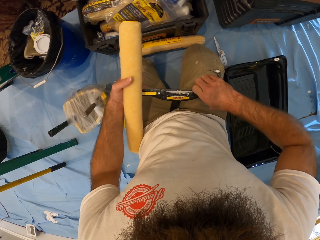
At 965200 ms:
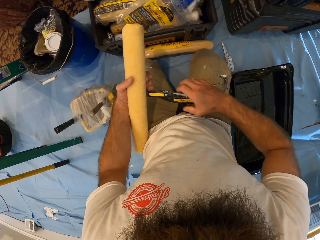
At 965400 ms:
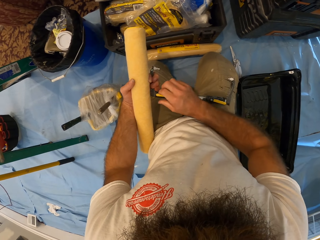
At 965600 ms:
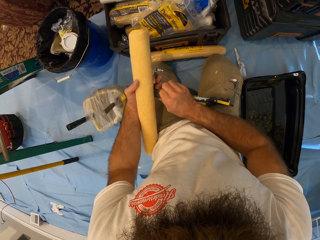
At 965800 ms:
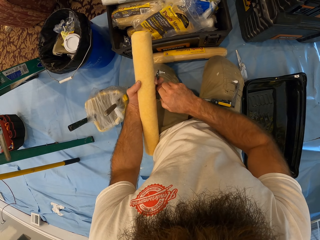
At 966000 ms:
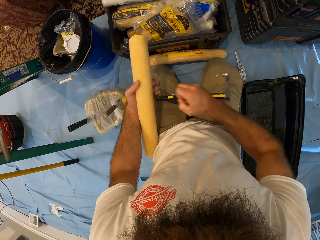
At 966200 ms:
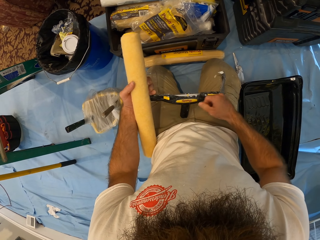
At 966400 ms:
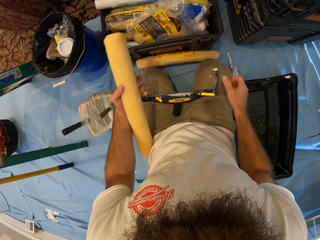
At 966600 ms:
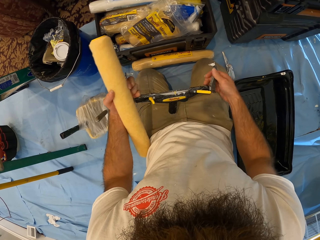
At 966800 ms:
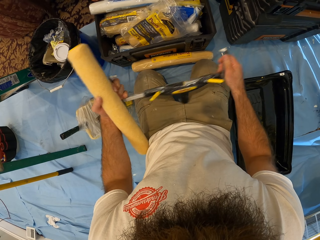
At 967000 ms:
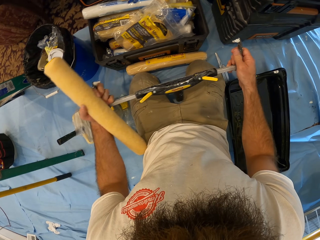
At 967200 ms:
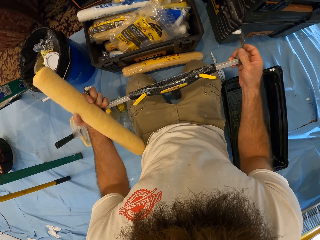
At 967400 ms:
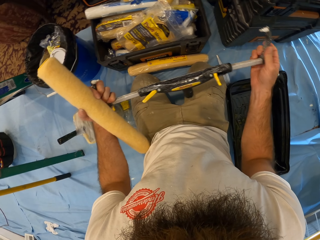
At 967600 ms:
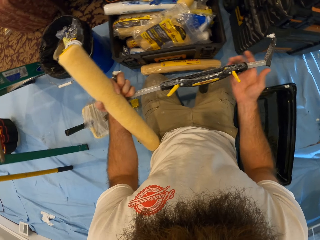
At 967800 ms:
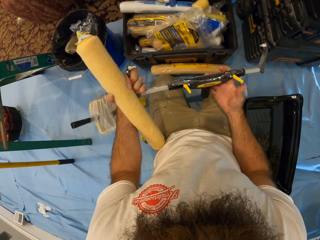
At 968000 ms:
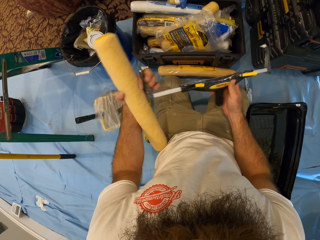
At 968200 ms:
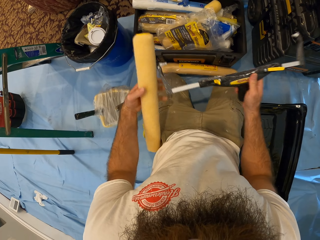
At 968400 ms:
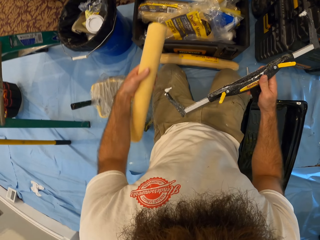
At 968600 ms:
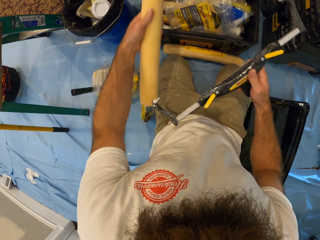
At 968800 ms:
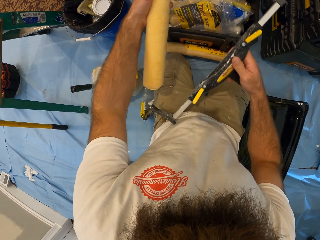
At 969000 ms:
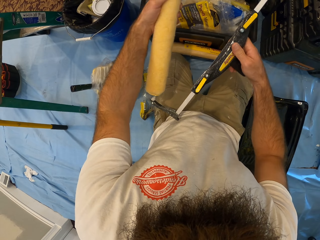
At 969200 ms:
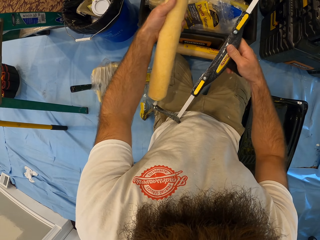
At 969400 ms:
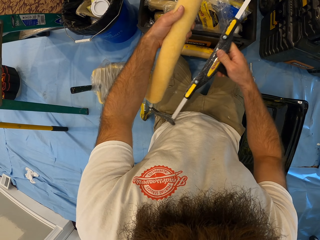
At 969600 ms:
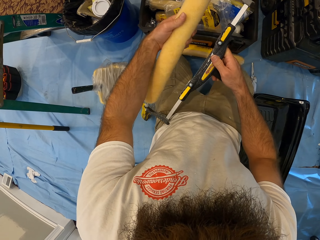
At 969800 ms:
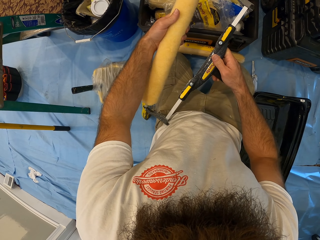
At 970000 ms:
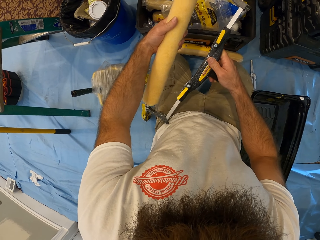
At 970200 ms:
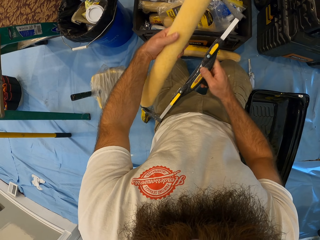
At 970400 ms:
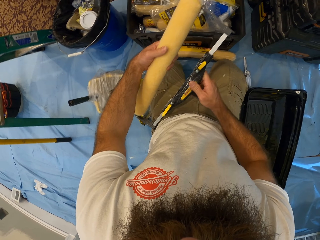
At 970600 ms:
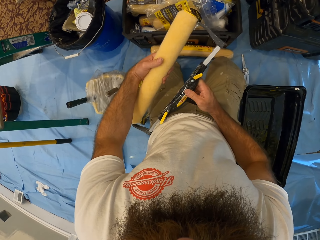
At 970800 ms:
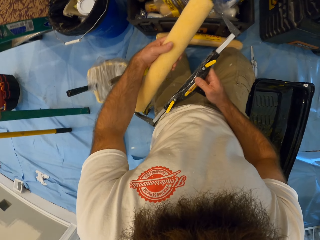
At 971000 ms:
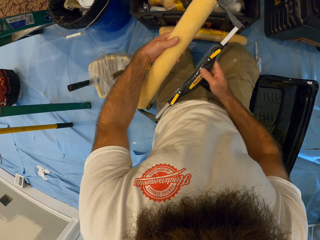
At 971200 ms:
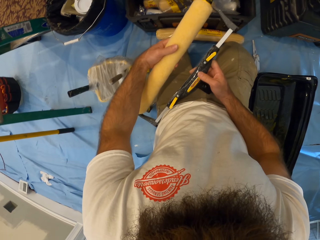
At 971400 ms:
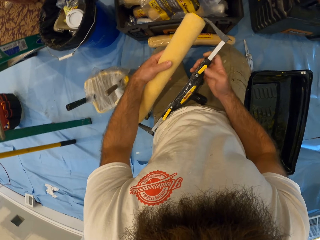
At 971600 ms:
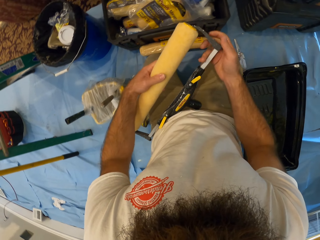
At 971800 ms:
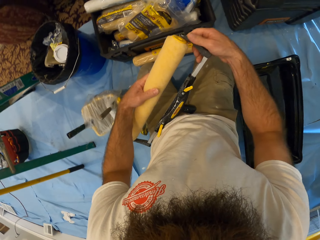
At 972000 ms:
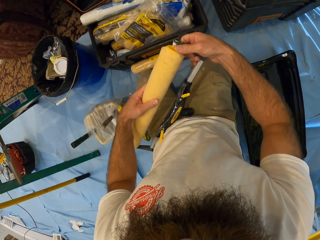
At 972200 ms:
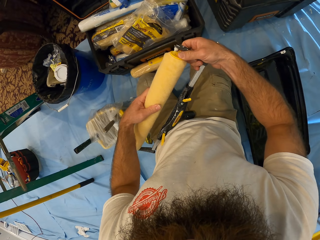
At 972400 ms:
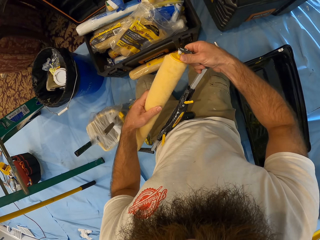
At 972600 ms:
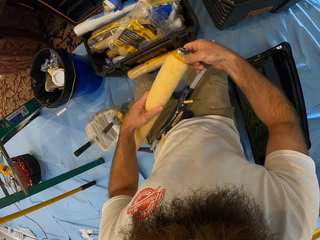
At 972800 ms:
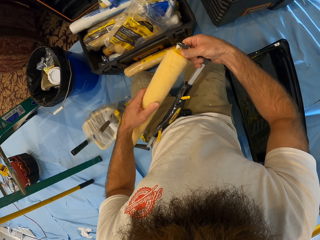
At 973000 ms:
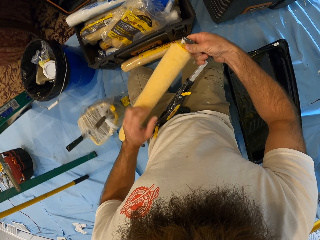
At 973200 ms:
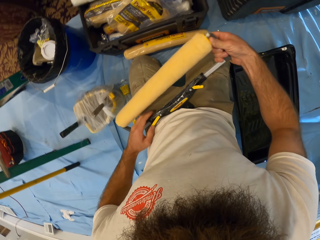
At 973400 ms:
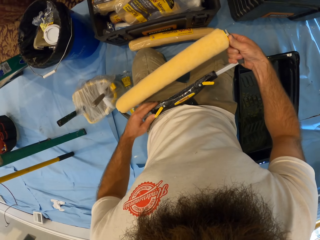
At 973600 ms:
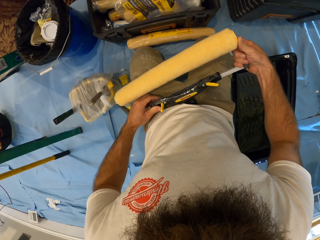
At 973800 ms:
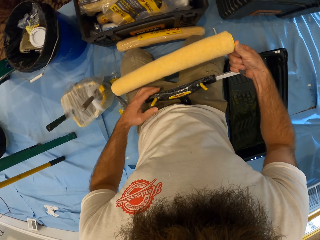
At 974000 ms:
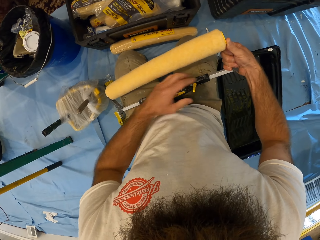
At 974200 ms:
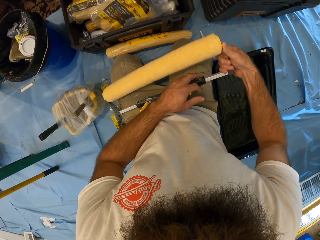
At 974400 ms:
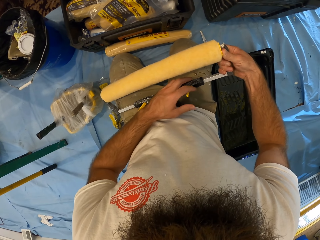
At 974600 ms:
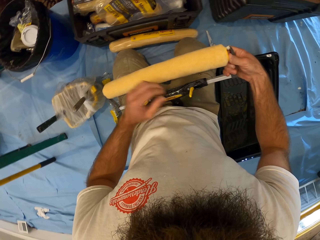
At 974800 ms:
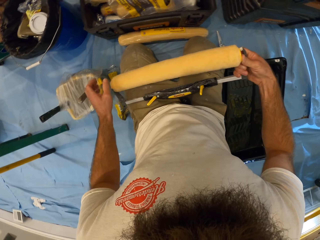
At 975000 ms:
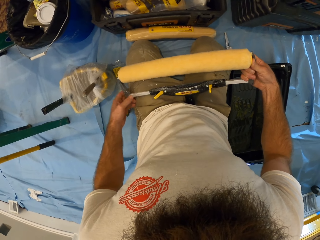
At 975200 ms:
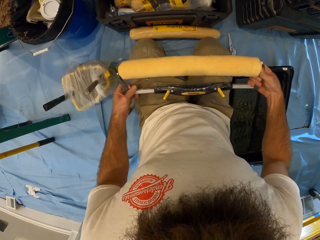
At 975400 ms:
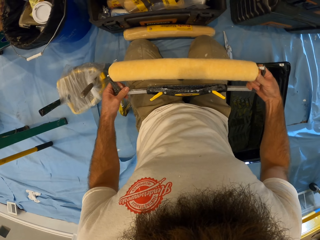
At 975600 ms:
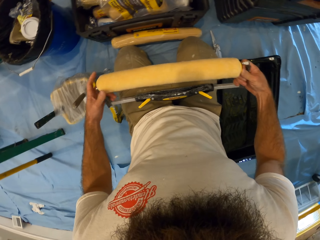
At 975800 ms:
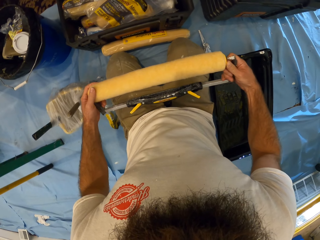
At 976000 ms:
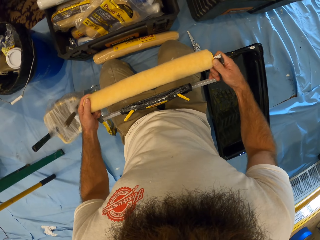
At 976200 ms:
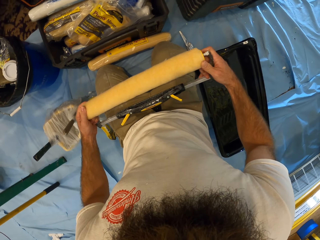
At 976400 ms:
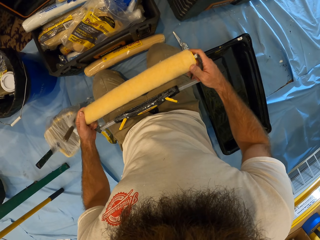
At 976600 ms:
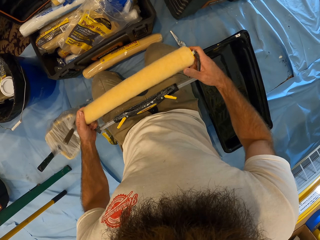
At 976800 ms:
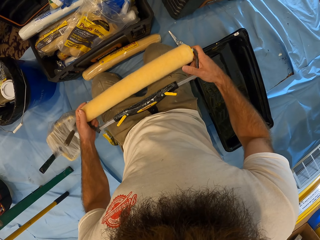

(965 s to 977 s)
The camera wearer attaches the paint roller to the handle with both hands.

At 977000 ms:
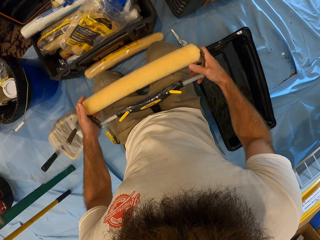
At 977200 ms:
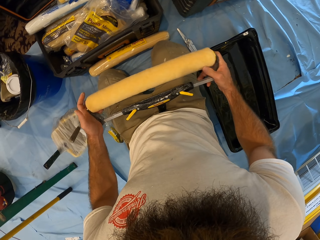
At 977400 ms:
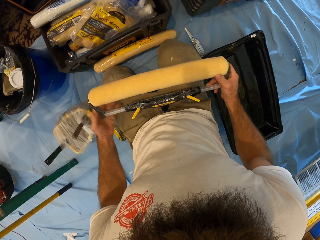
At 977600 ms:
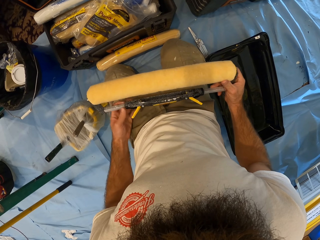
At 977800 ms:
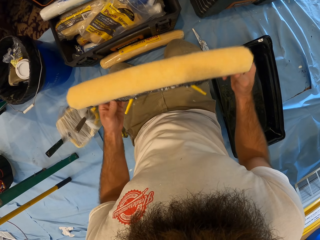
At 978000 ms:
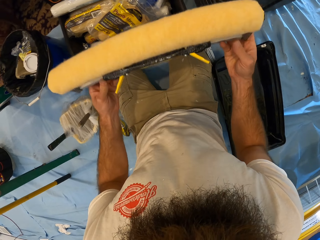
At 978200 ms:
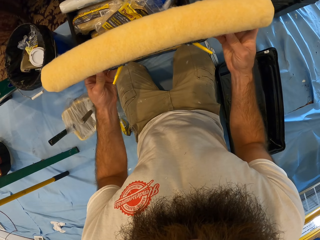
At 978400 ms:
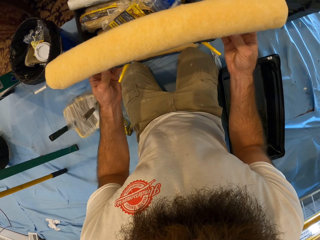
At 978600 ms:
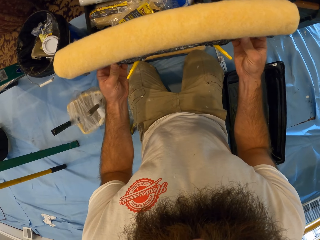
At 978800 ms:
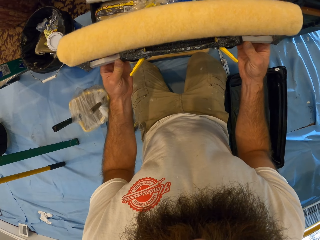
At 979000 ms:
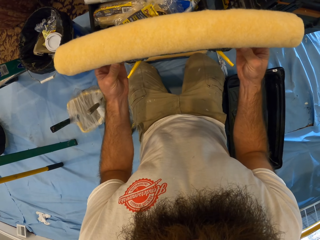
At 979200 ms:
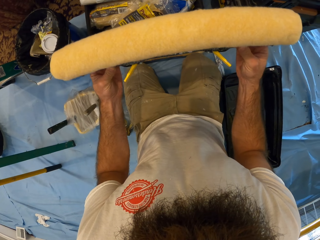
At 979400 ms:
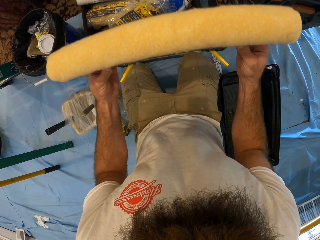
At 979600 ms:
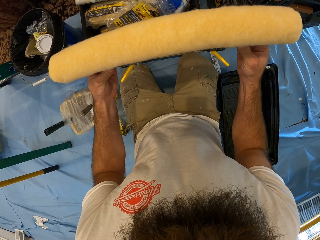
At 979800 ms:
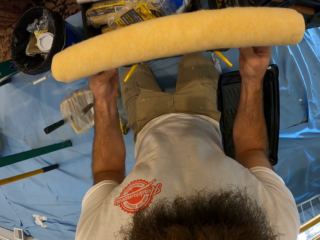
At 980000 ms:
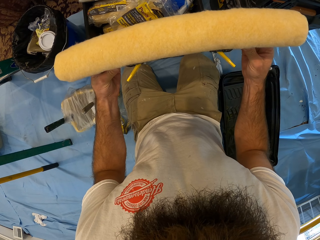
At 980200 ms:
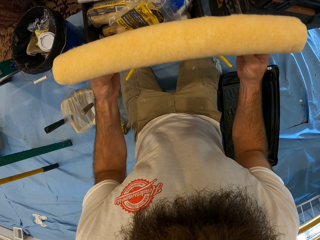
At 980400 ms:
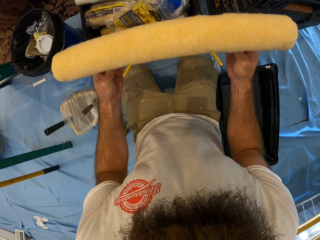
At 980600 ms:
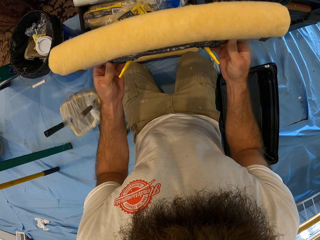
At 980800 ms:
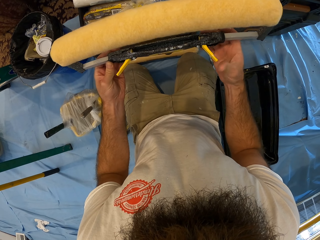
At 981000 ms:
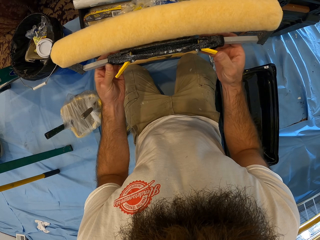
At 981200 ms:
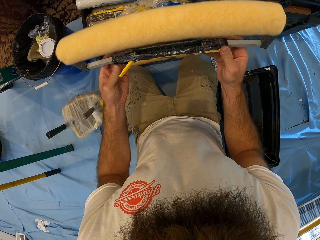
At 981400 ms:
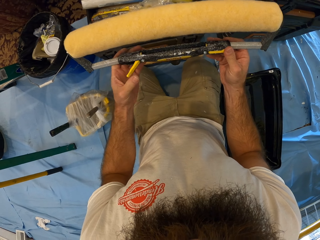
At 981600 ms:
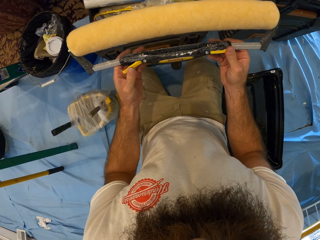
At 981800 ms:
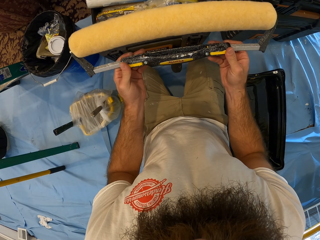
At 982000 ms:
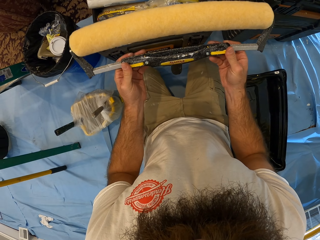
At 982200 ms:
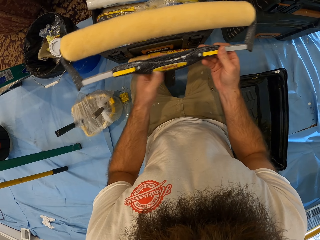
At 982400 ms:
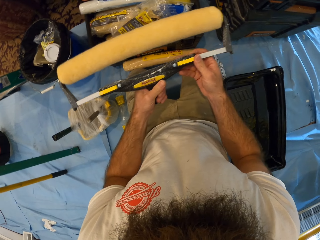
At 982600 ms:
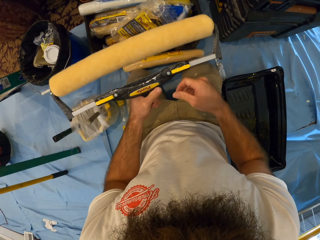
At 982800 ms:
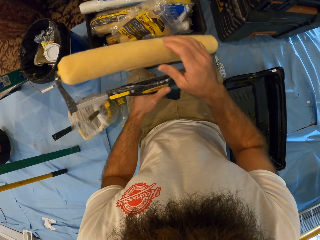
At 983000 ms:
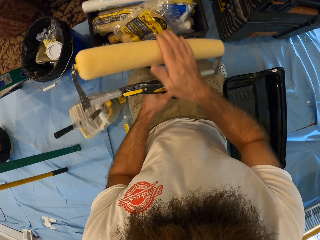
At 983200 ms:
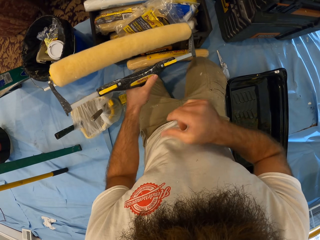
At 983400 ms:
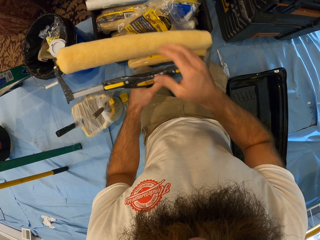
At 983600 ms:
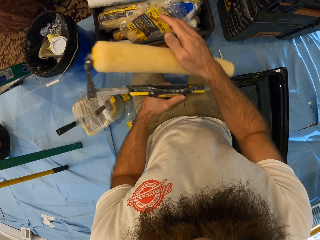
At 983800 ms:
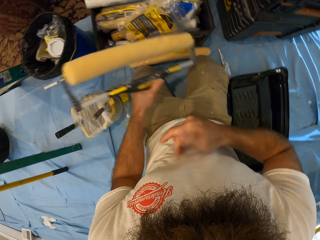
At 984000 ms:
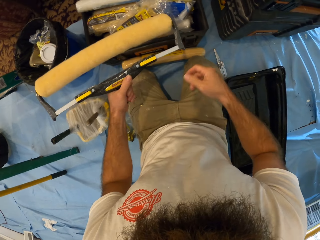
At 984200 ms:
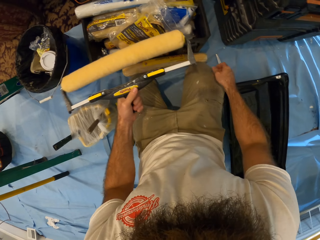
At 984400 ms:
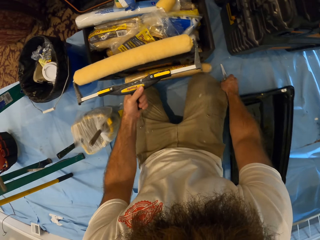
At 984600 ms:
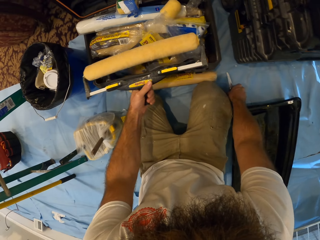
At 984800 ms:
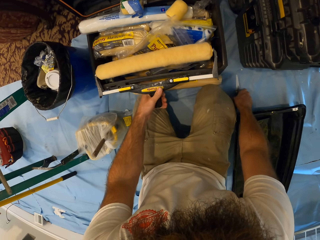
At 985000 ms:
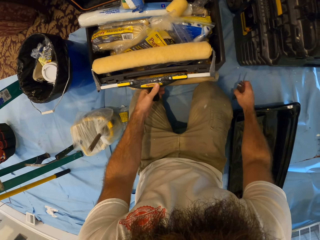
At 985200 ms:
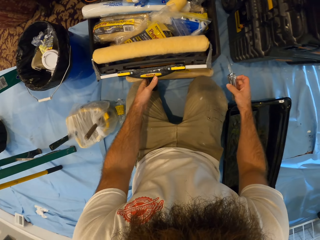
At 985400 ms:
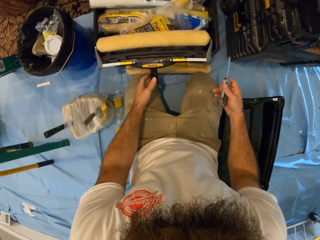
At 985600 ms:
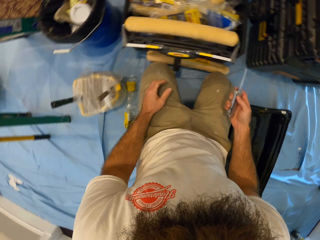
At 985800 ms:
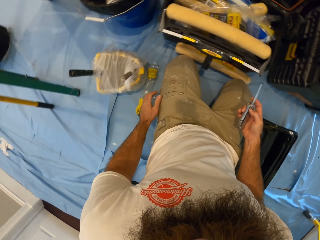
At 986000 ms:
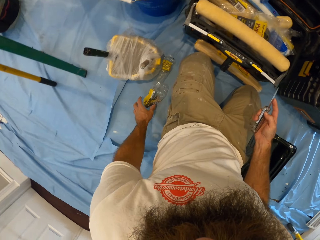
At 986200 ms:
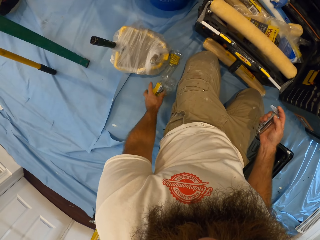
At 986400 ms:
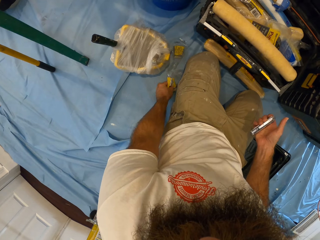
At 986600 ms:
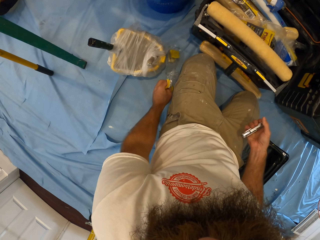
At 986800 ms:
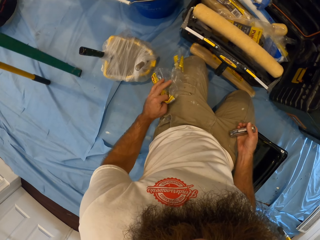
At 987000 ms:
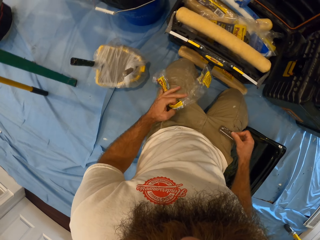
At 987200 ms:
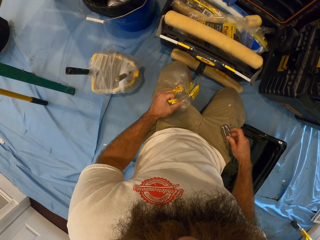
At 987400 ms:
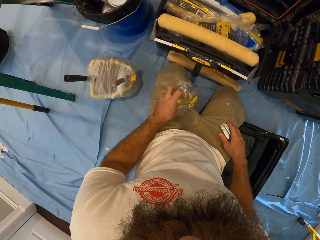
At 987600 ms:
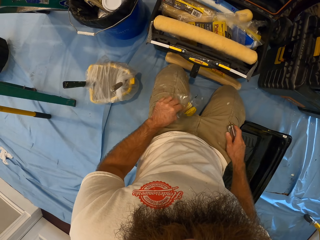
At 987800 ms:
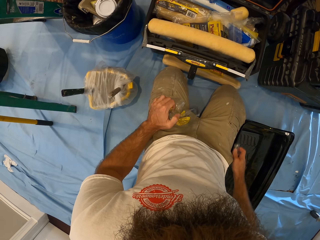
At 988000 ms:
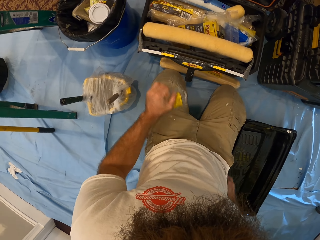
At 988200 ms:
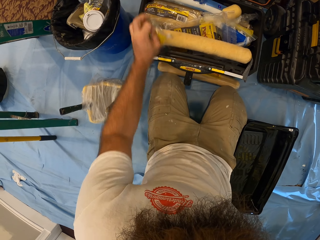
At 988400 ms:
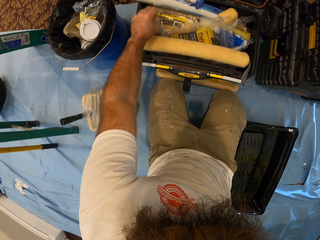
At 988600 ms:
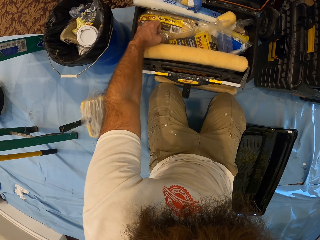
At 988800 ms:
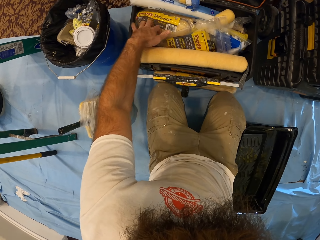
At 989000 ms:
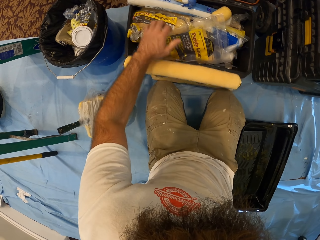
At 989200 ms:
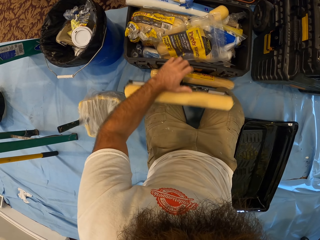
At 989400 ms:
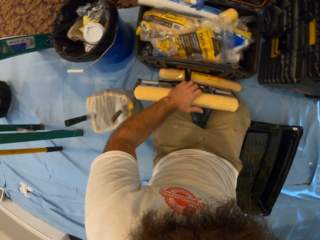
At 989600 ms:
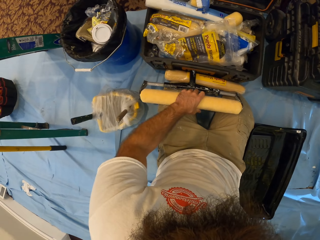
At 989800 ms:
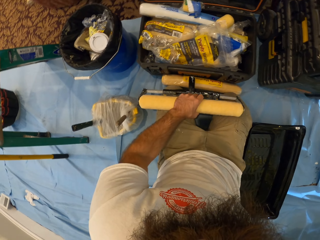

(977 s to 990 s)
The camera wearer rolls the paint roller with his right hand. He drops the paint roller on the toolbox with his left hand. He picks up the pocket knife from the floor with his right hand. He picks up the wrapper from the floor with his left hand. He squeezes the wrapper with his left hand. He puts the wrapper in the toolbox with his left hand.
